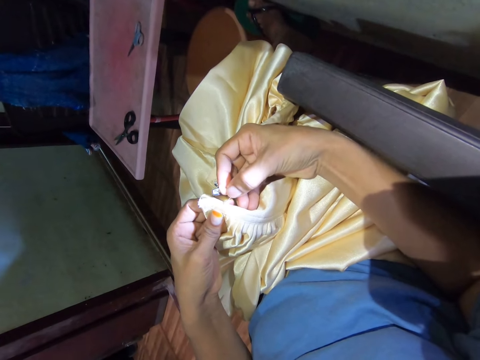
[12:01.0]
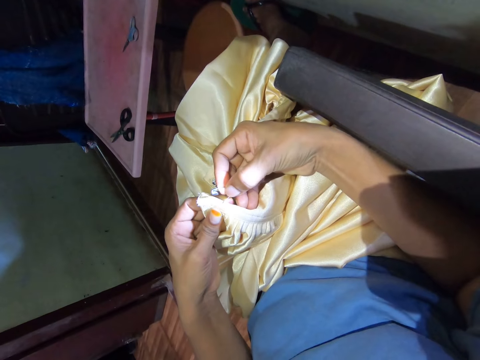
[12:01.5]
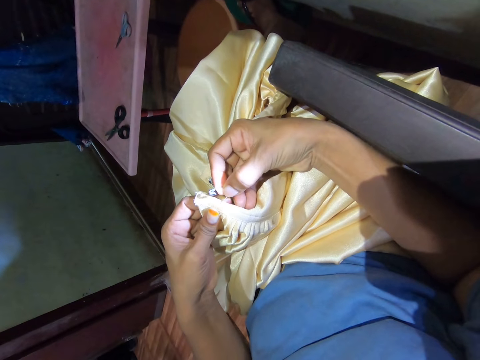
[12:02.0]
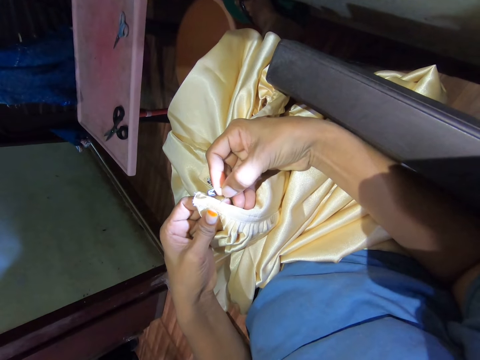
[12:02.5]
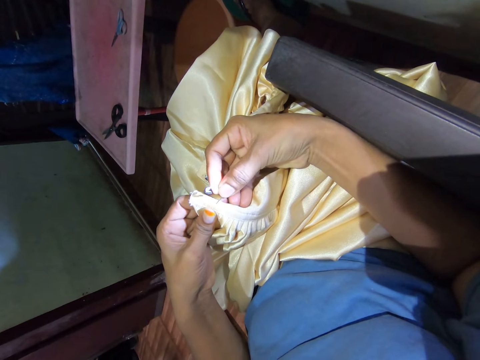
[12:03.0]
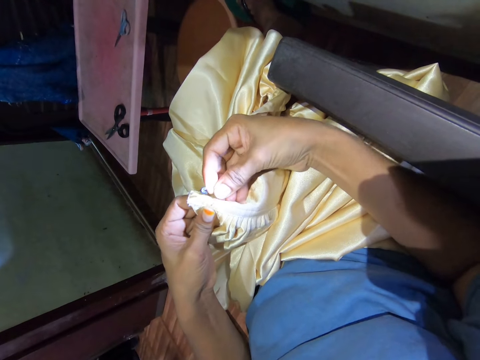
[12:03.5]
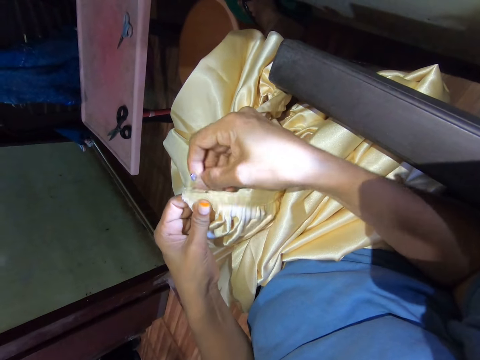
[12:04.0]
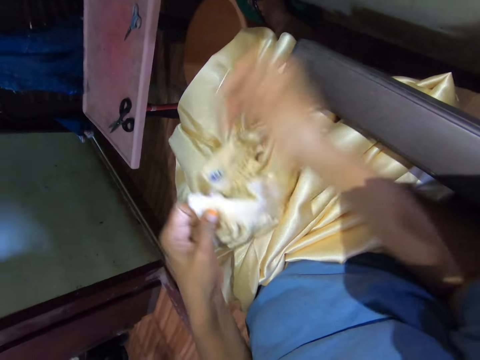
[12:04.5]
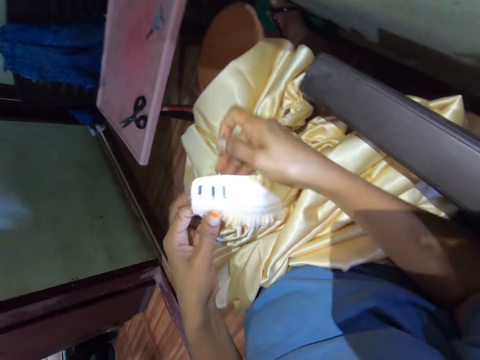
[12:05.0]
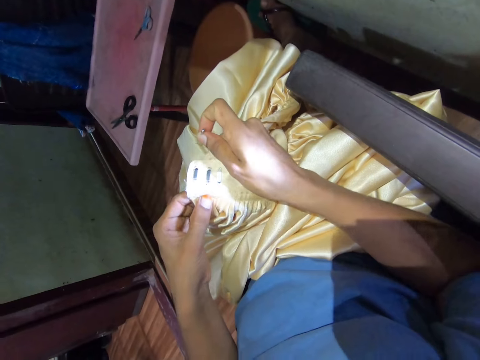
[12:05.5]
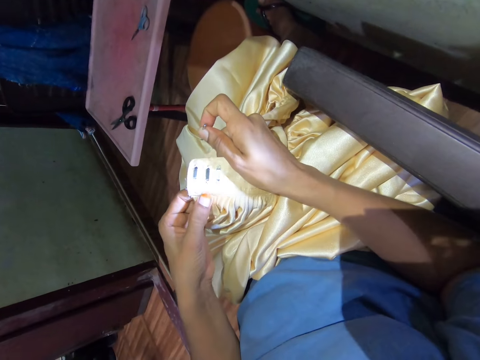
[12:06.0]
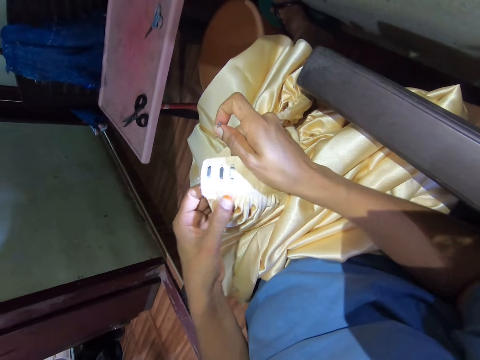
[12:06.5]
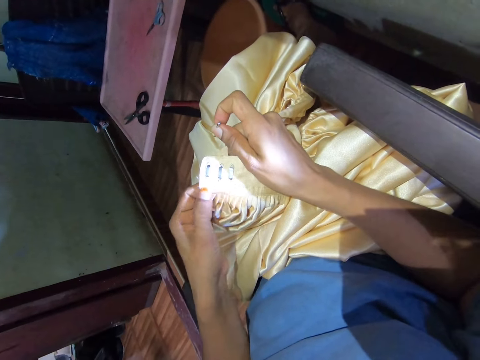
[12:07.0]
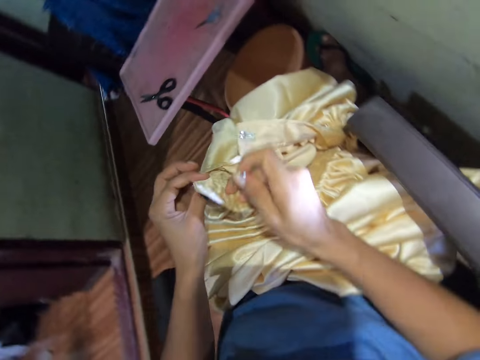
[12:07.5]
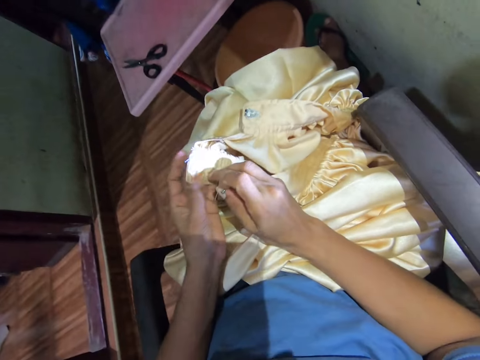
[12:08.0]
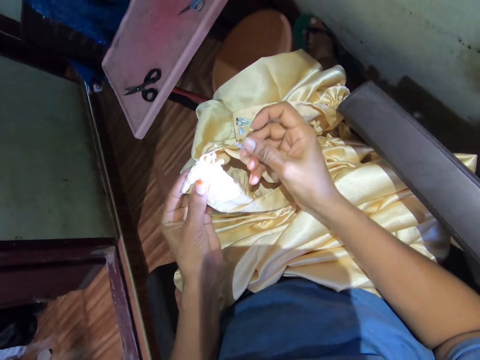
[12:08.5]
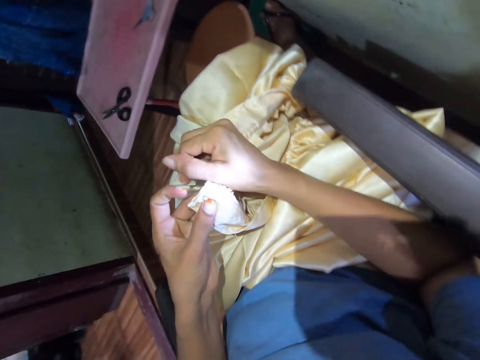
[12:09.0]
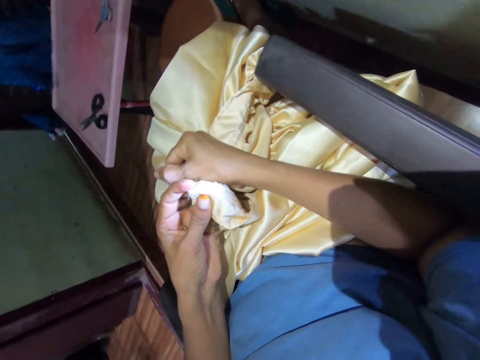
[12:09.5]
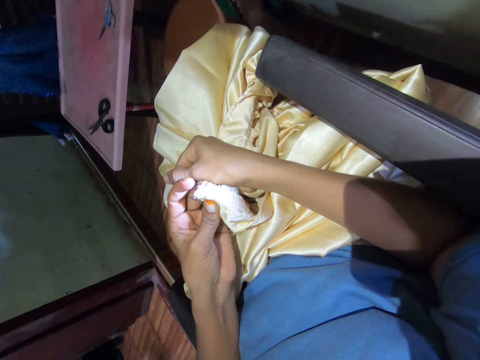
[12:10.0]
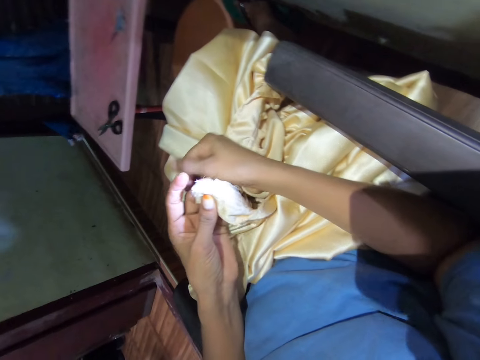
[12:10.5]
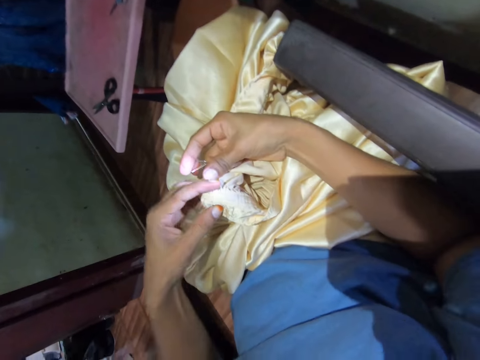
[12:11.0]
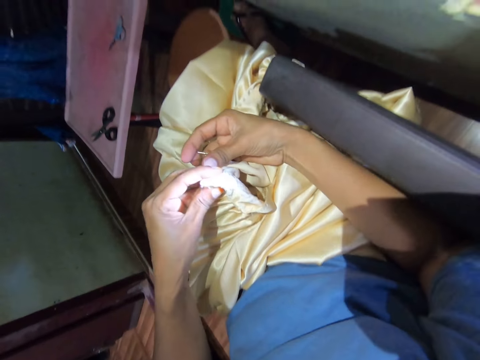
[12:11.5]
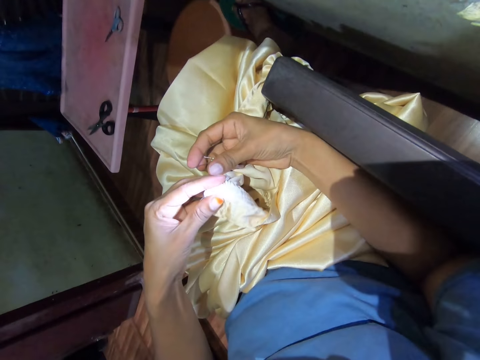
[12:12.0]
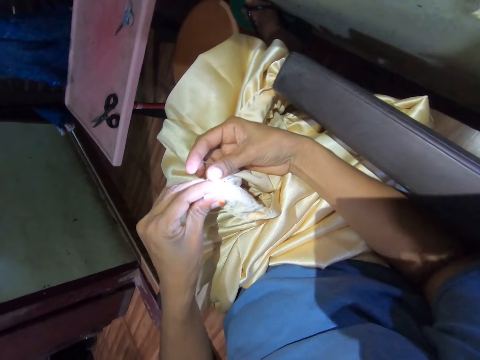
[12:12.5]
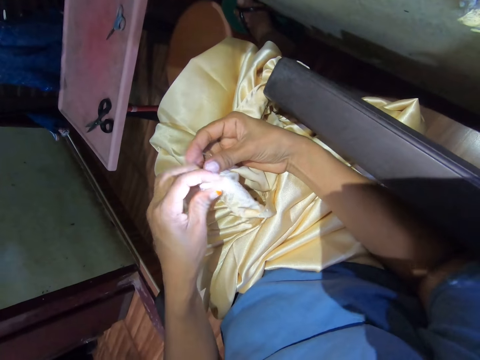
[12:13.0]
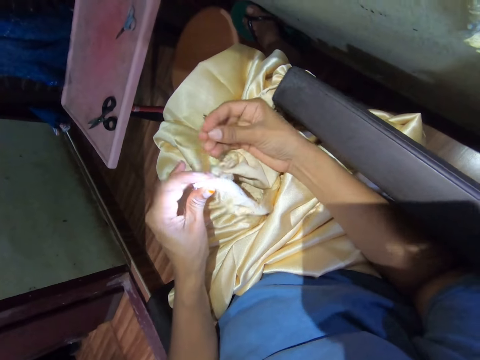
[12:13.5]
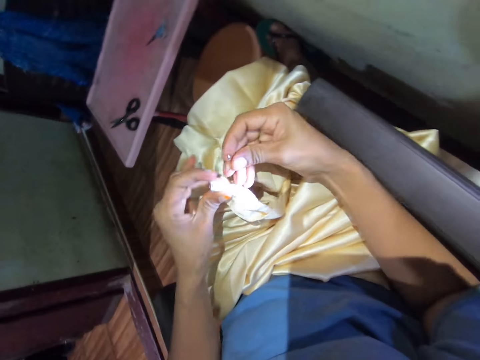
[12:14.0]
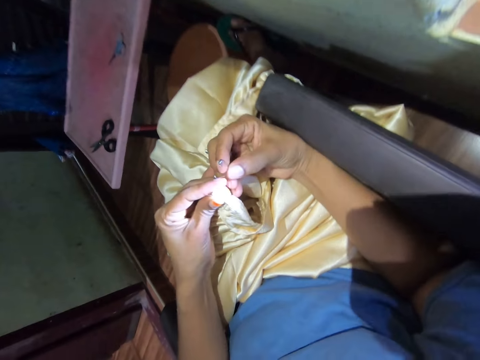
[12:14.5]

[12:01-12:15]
The camera wearer inserts a pin on the fabric. They remove thread from the fabric with a pin. They hold the cloth with both hands. They align the fabric with both hands. They turn the fabric with both hands. They fold the cloth on the finger with both hands.

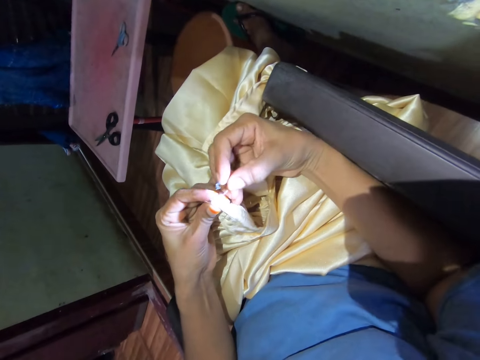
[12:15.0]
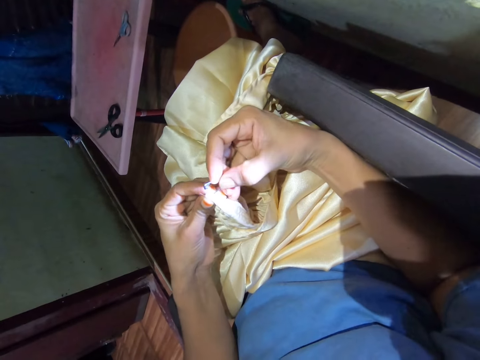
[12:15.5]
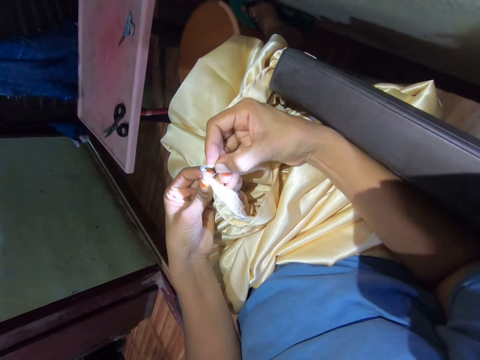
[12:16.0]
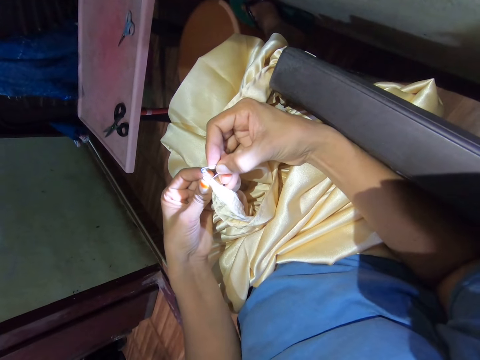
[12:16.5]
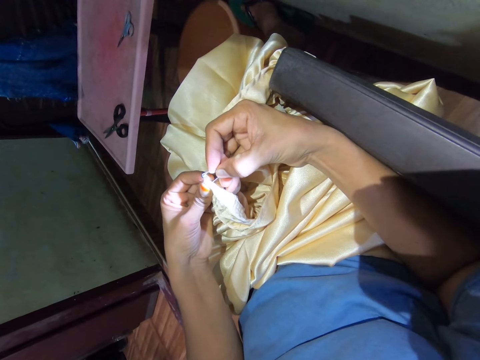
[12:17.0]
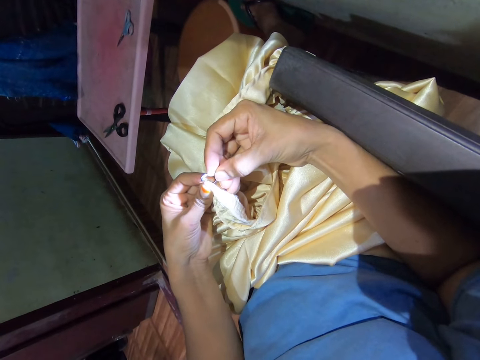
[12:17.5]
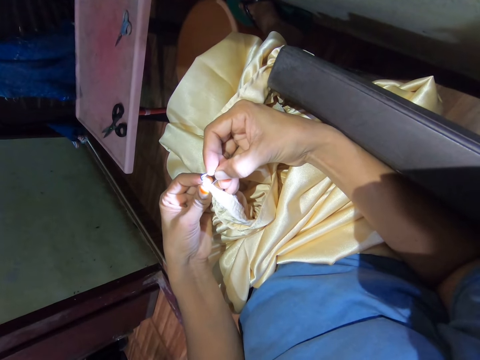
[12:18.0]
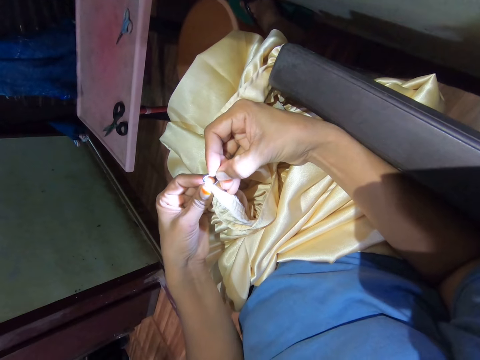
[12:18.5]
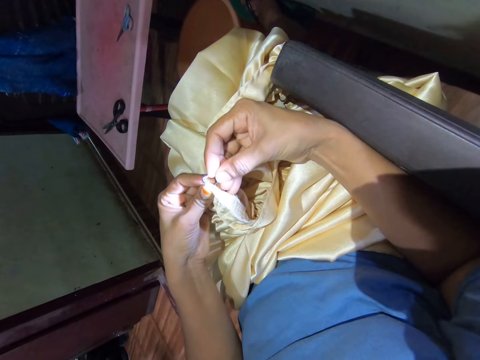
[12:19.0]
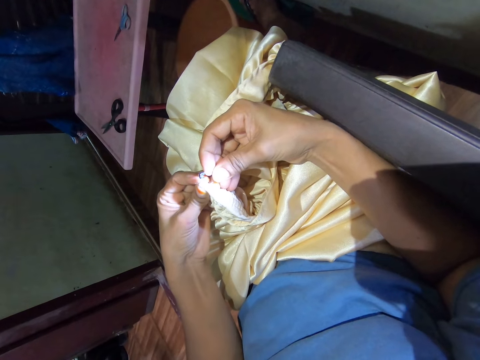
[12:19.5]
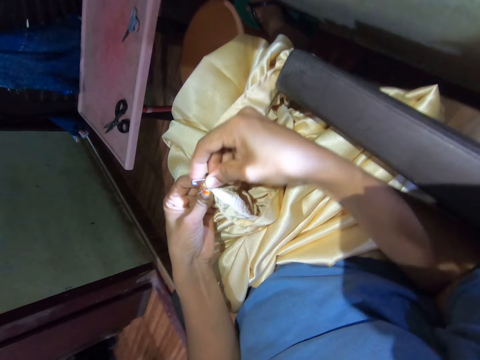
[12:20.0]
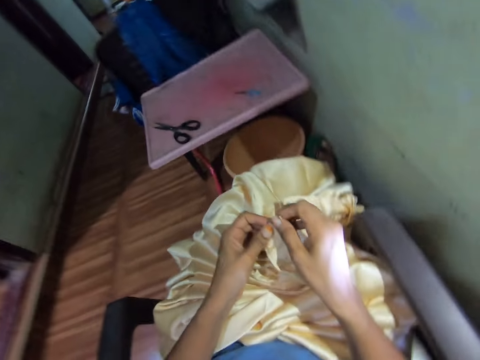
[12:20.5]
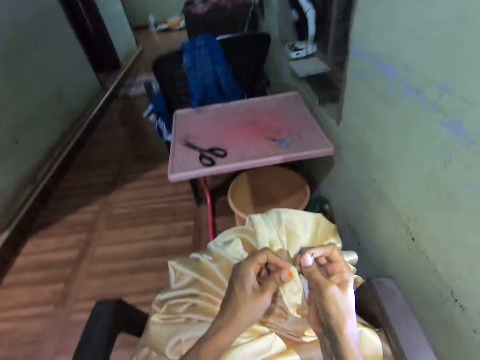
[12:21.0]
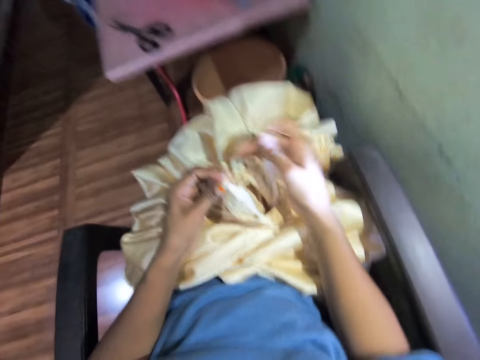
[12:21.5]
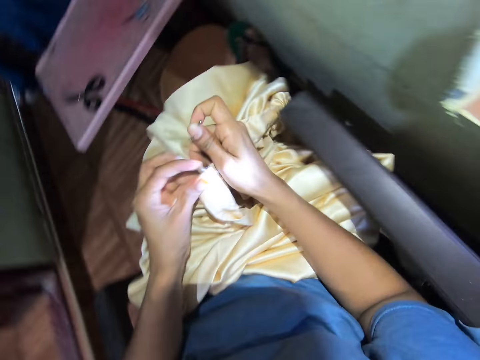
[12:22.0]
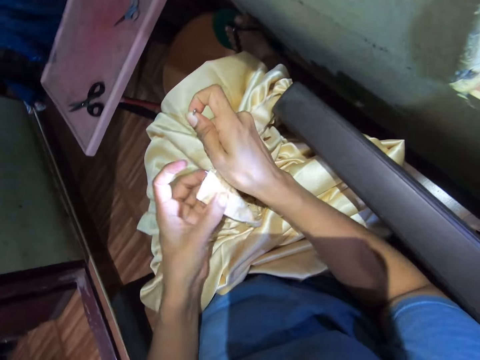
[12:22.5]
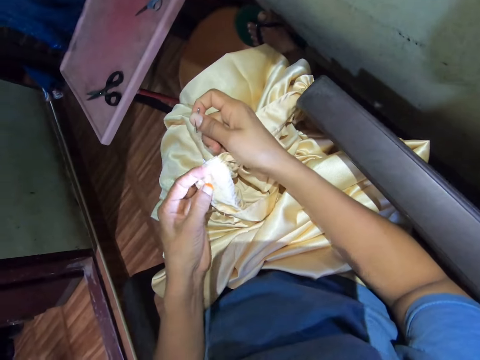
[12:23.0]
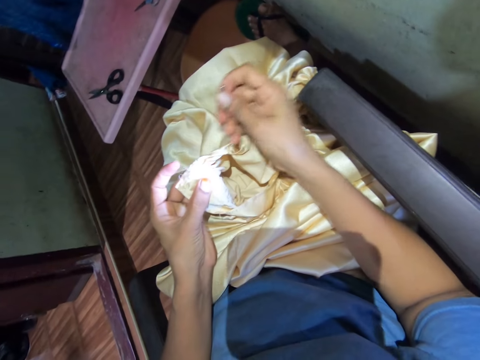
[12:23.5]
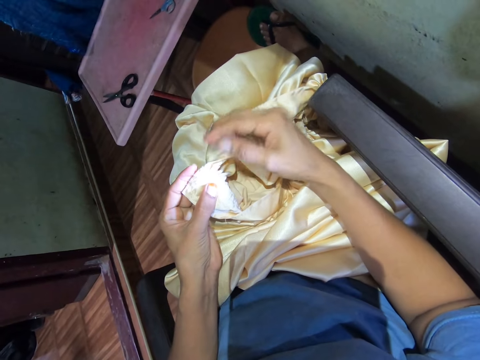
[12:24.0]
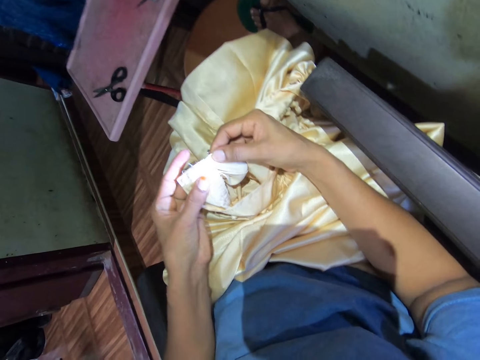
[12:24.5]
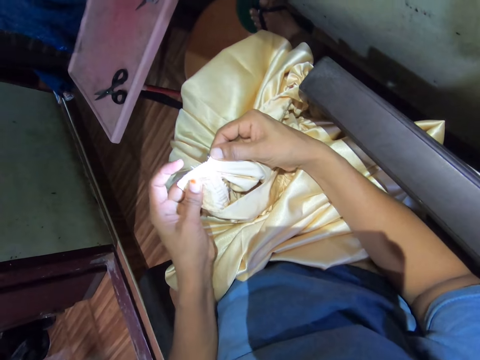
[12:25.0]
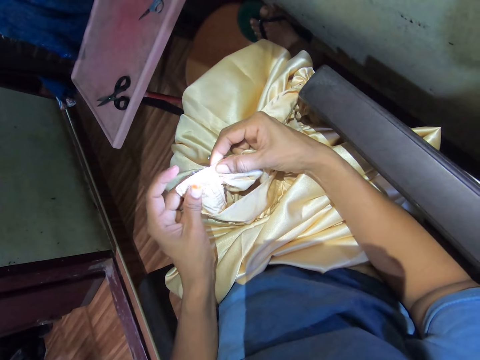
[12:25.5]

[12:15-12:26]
The camera wearer pins the cloth. They insert a pin in the fabric. They remove thread from the fabric with a pin. They align the fabric with both hands. They hold the cloth with both hands.

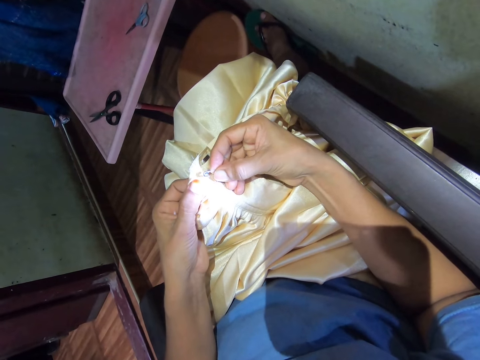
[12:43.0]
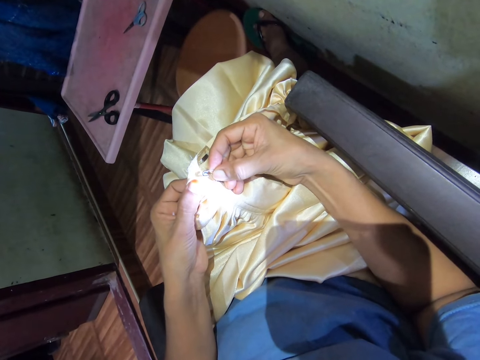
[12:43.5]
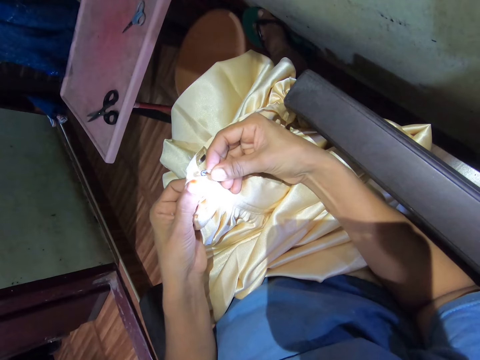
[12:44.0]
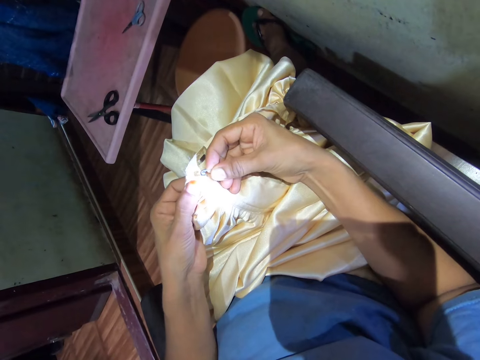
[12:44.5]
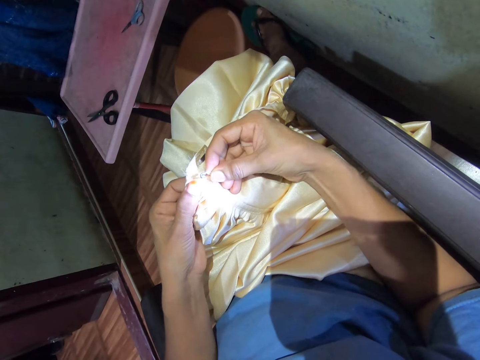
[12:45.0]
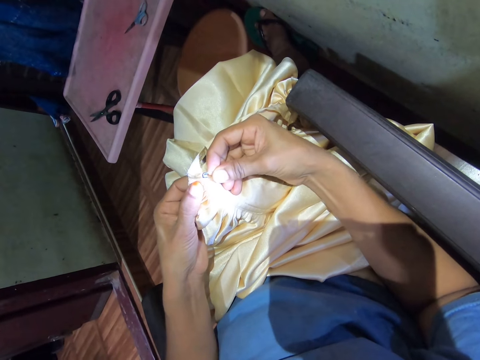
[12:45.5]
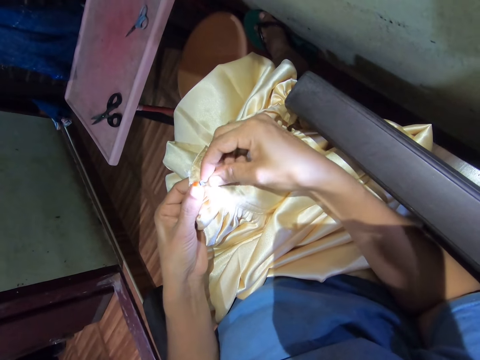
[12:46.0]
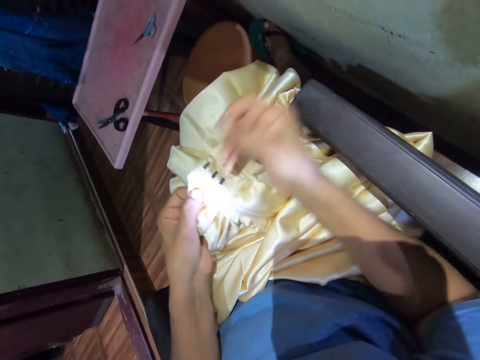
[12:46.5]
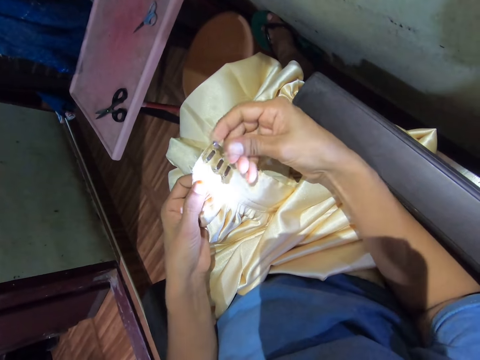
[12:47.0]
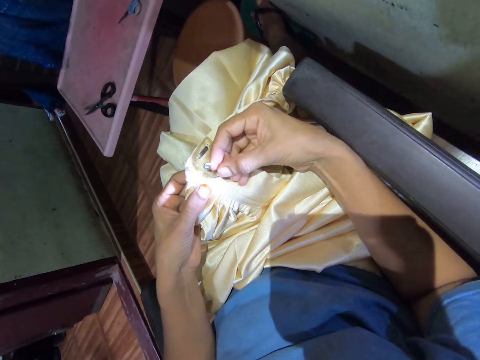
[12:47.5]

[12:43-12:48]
The camera wearer inserts a pin on the fabric. They remove thread from the fabric with a pin.
